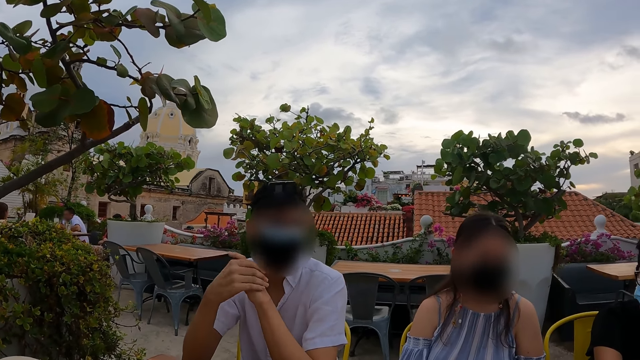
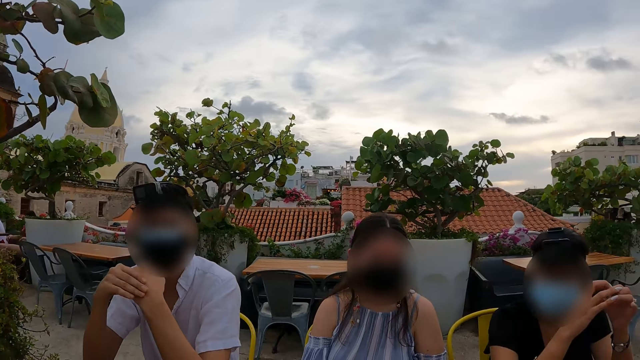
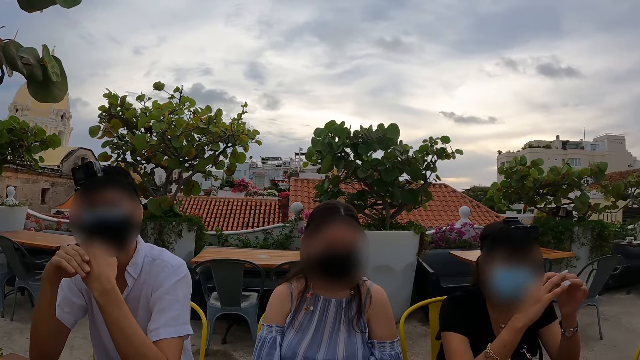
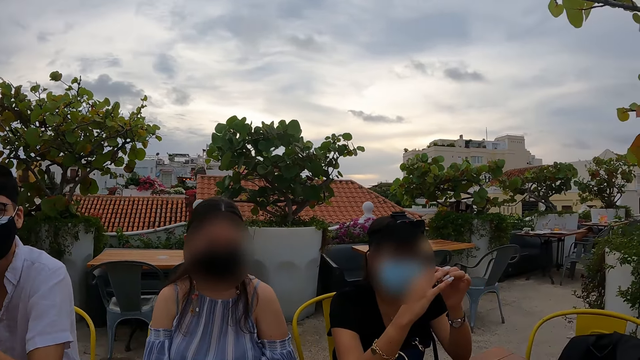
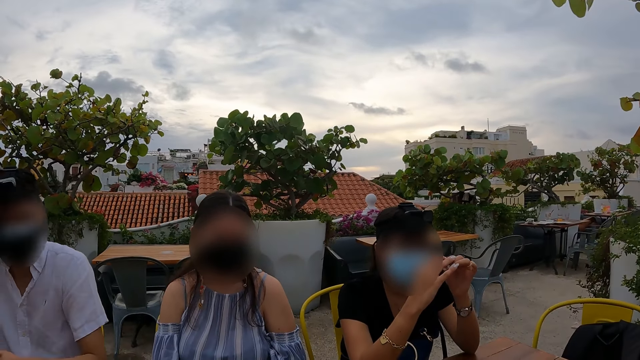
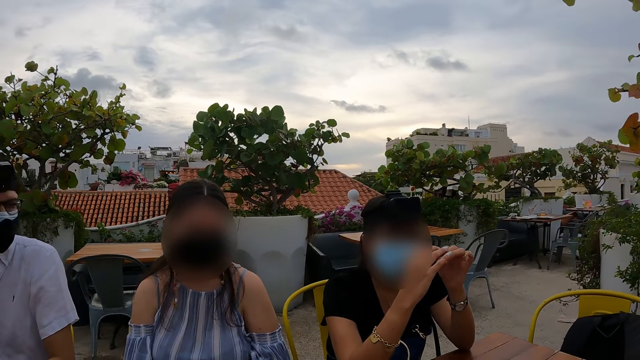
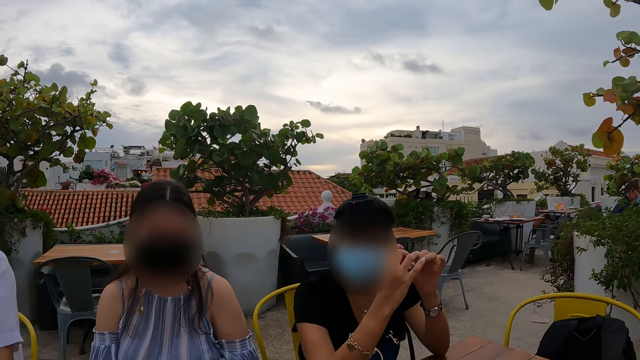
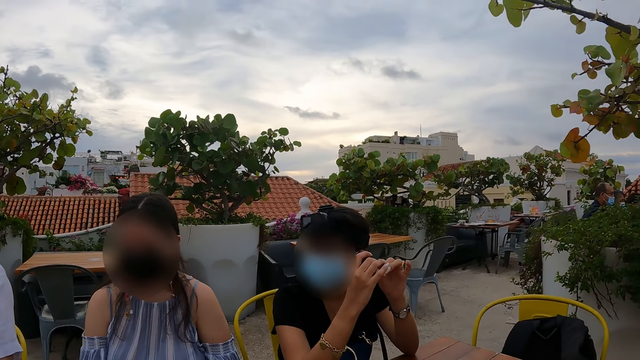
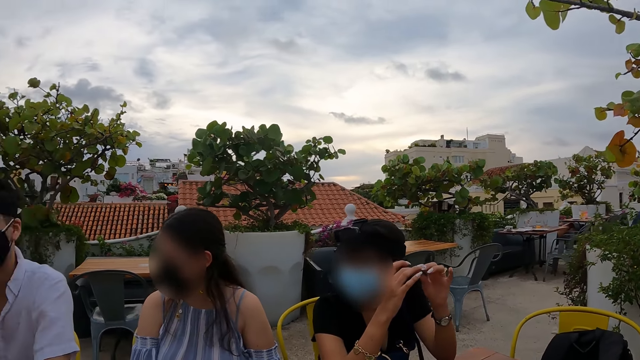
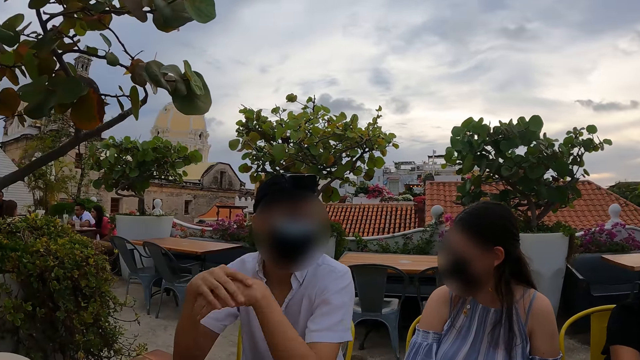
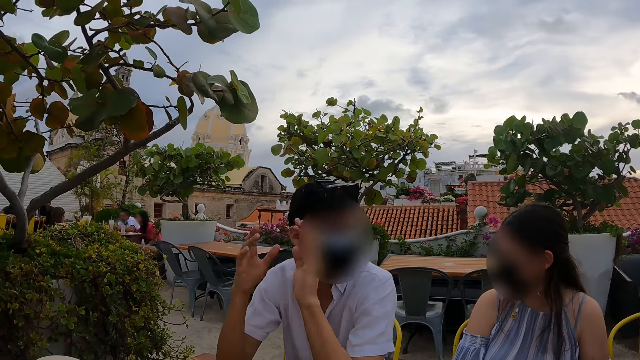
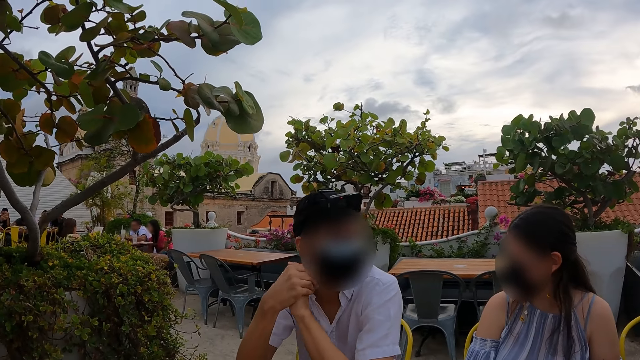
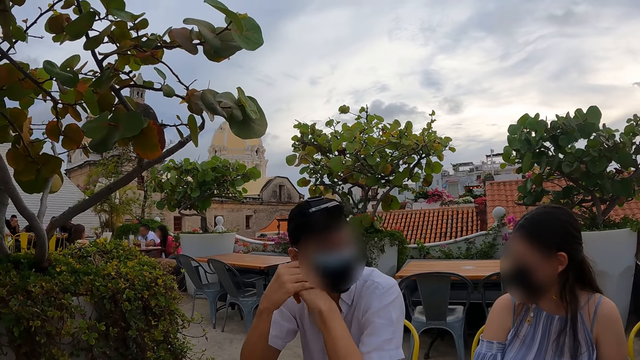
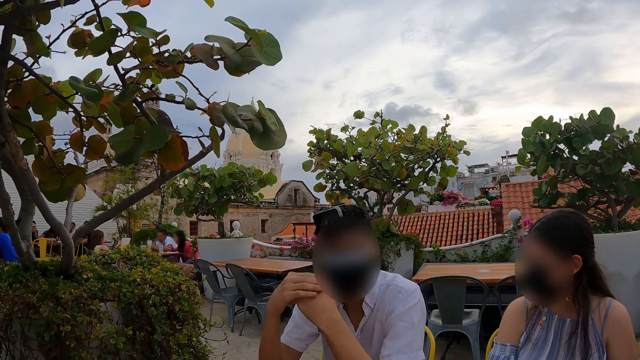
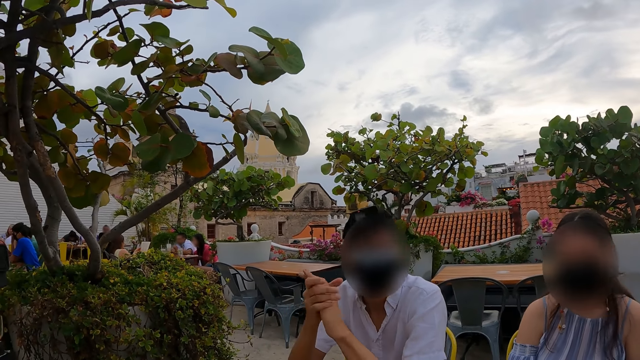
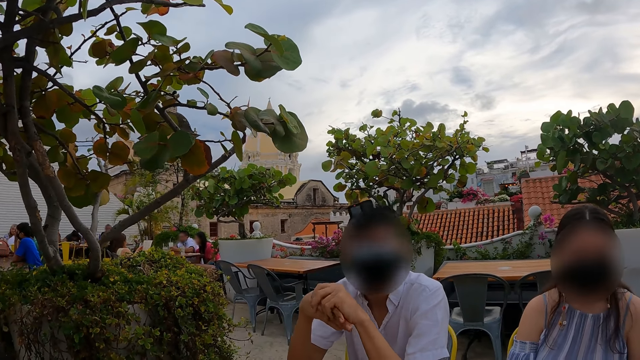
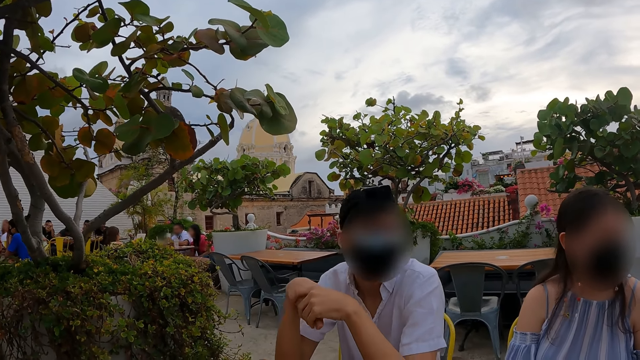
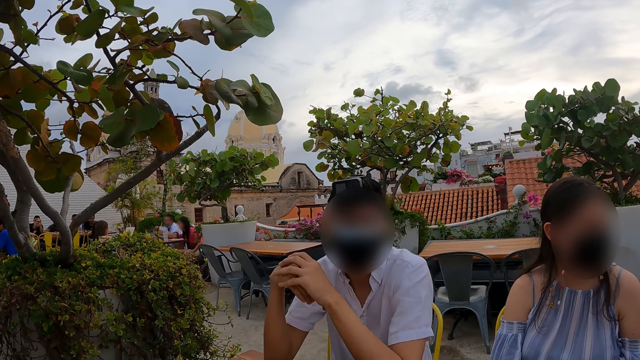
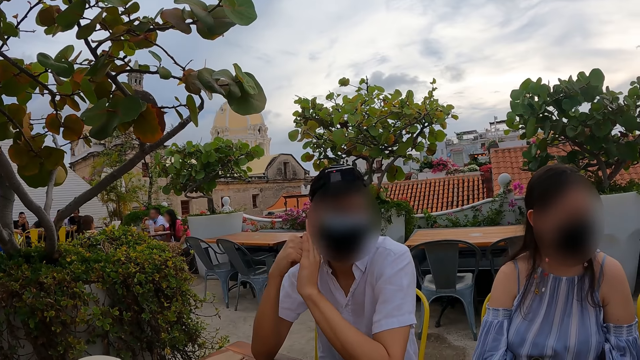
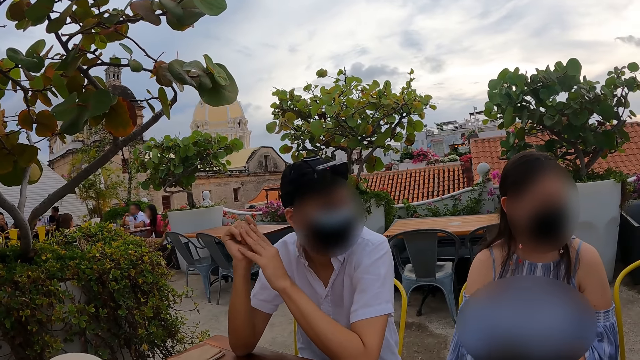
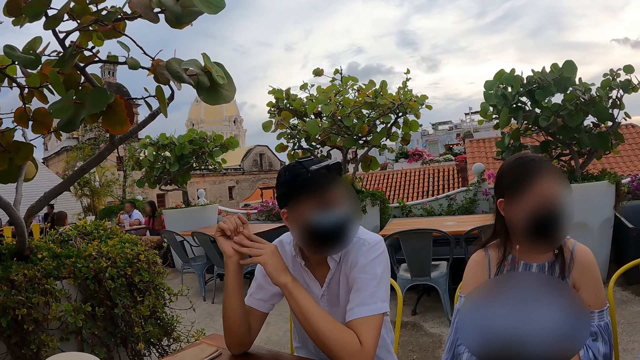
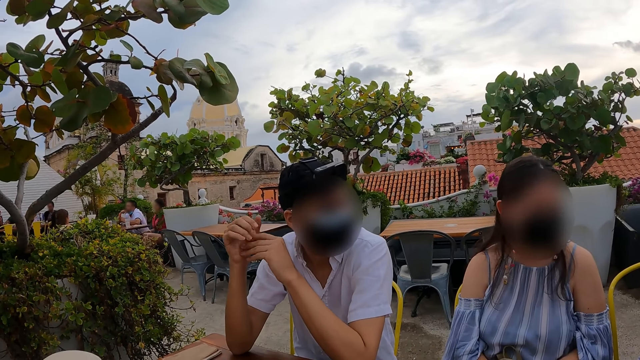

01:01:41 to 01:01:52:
The camera wearer interacts with people. They look around.

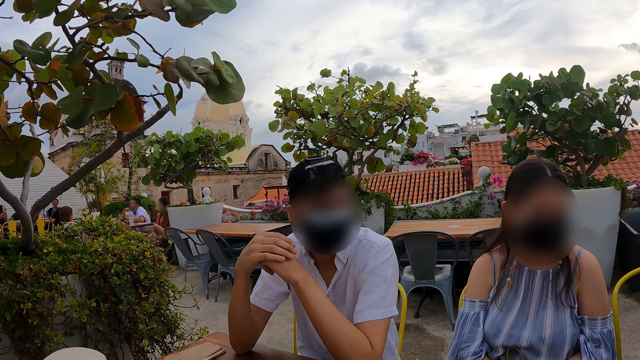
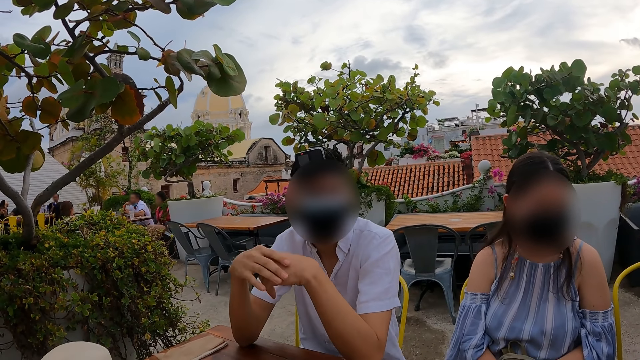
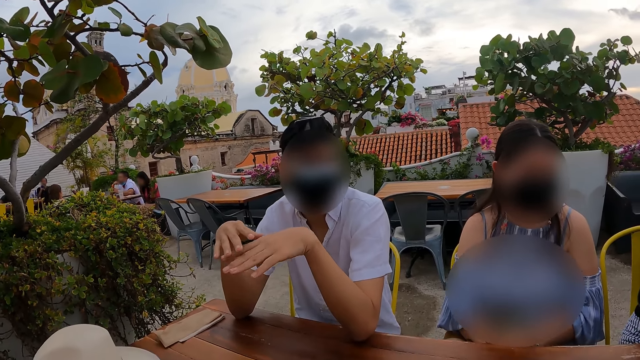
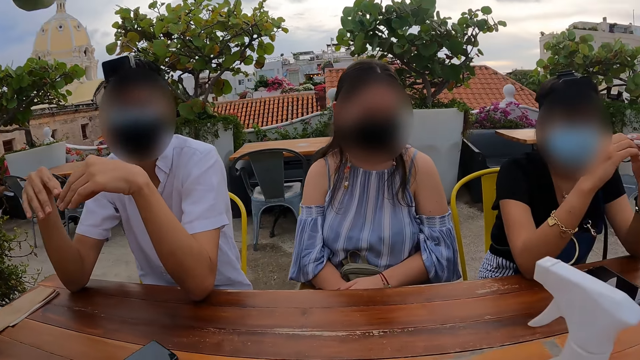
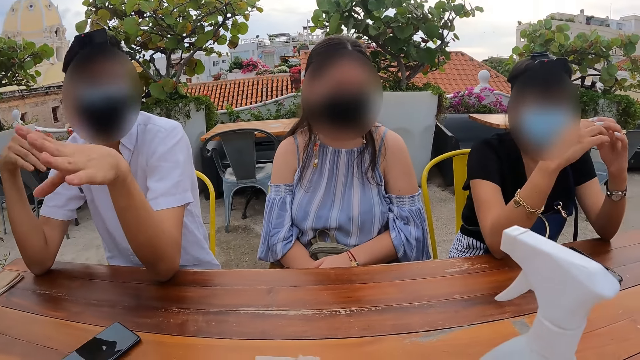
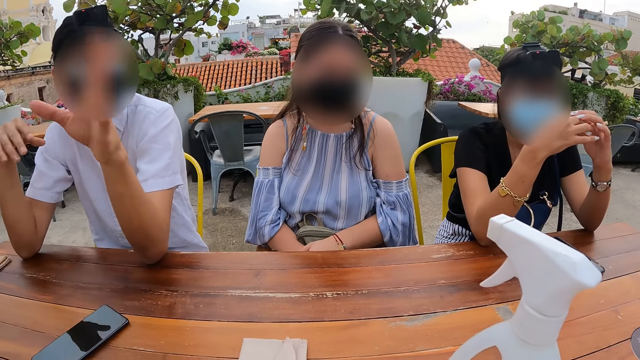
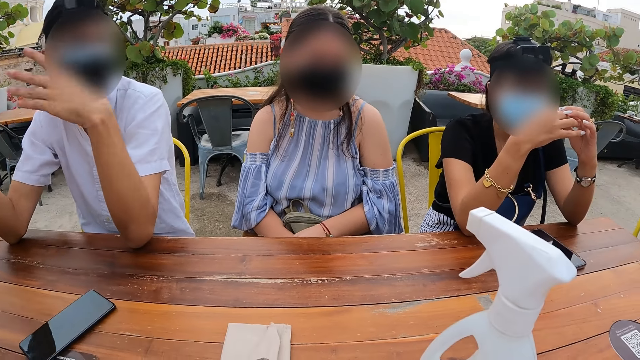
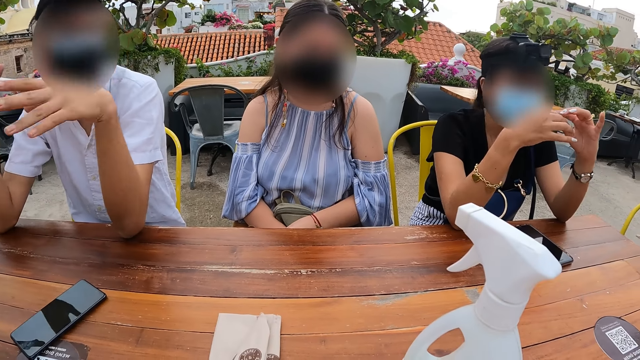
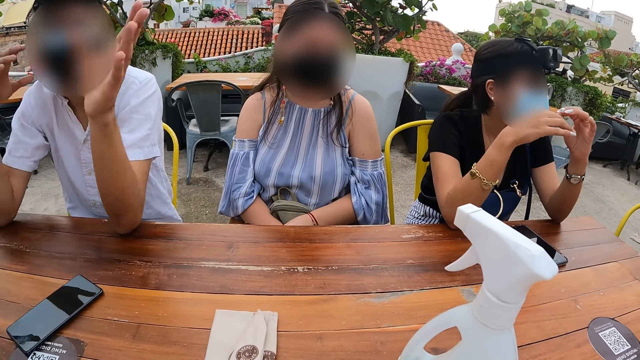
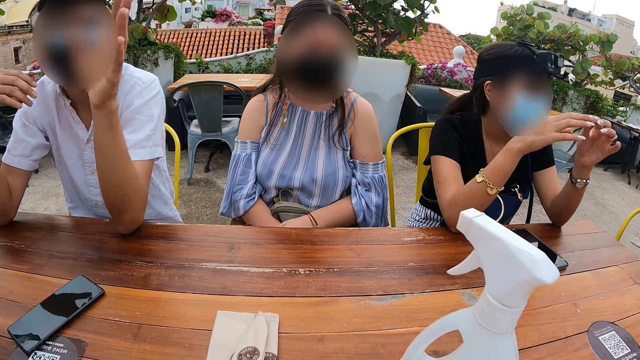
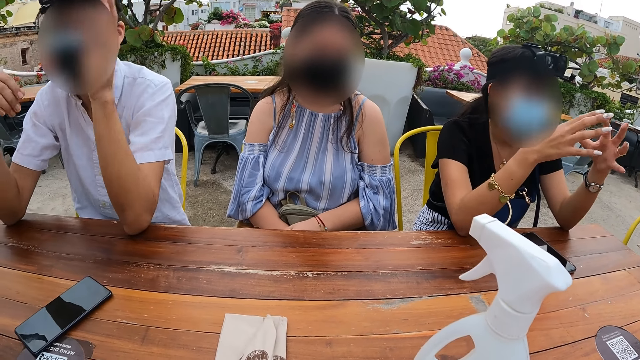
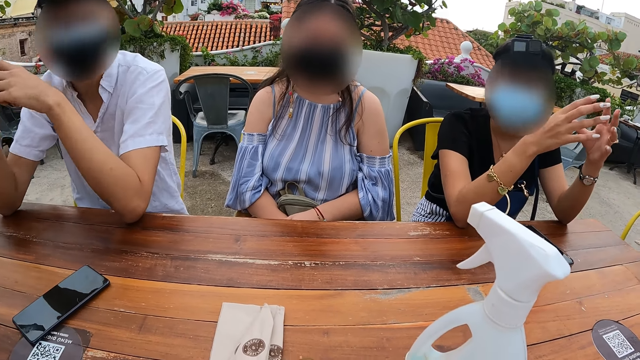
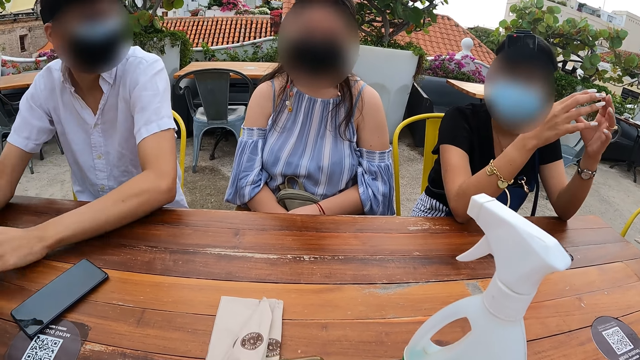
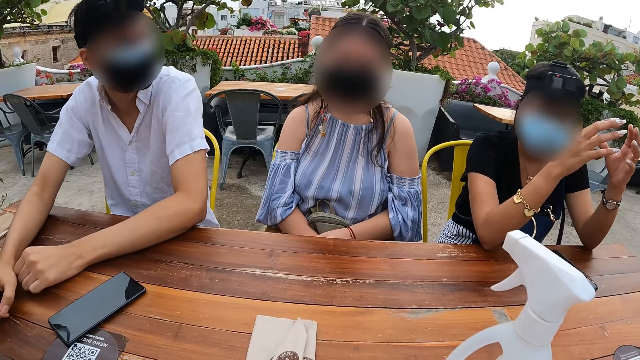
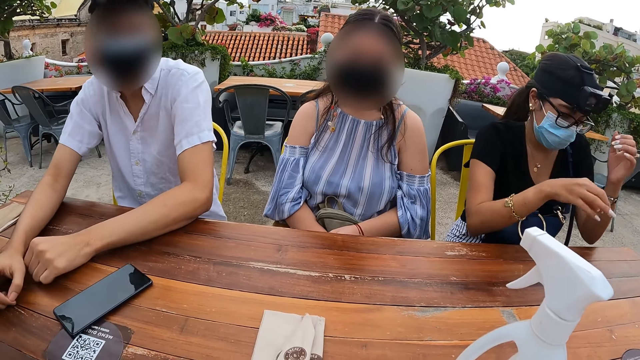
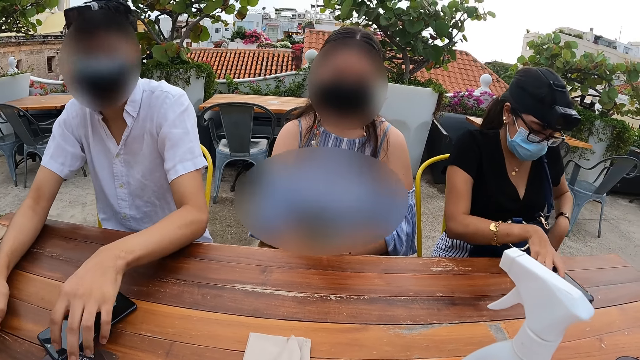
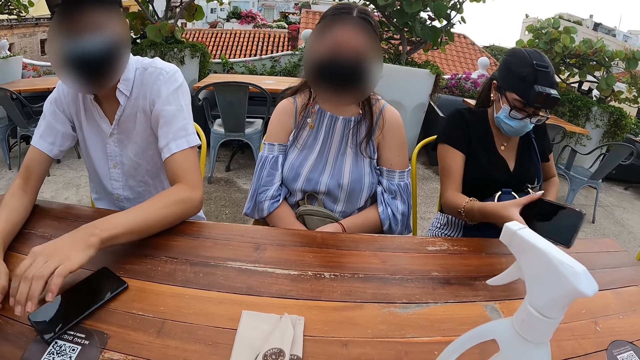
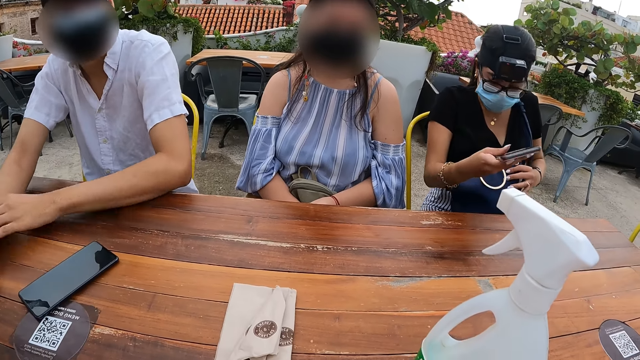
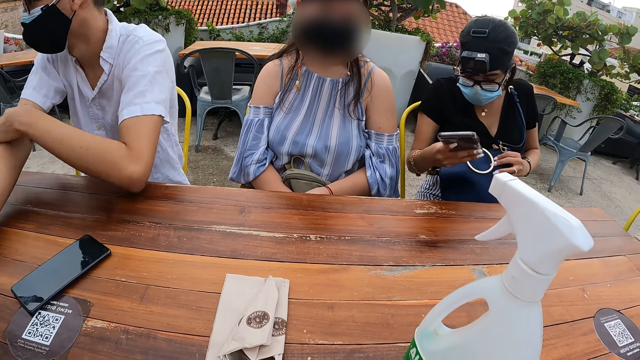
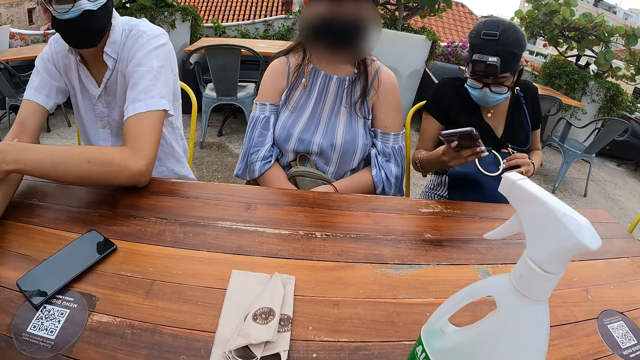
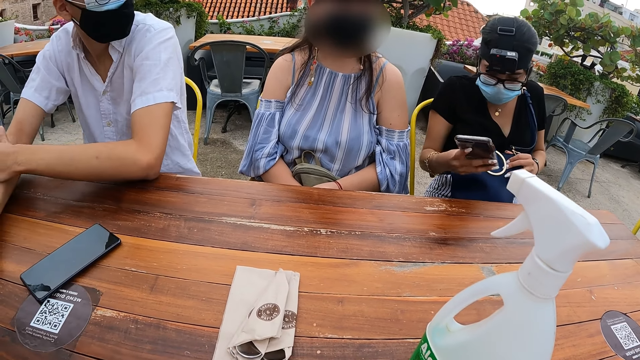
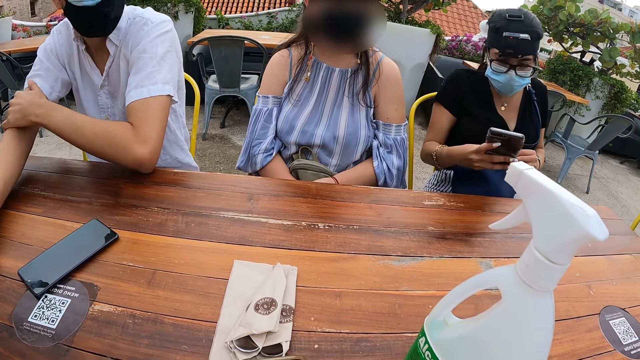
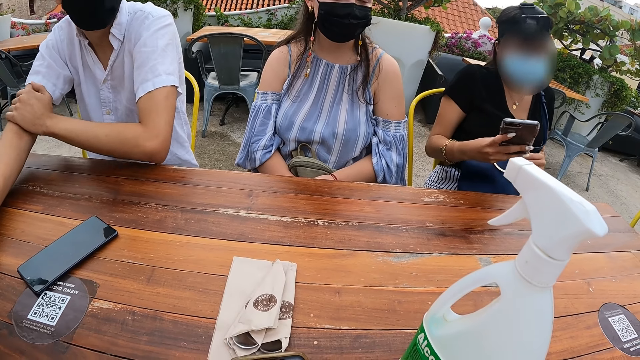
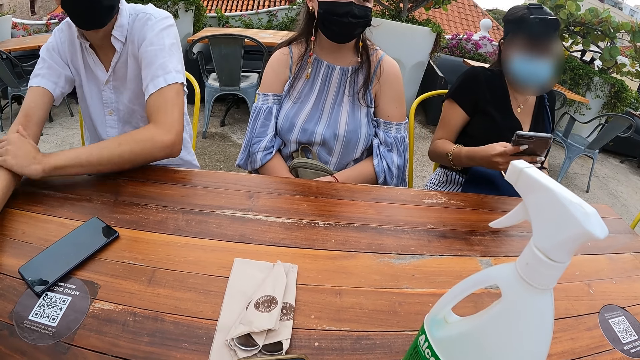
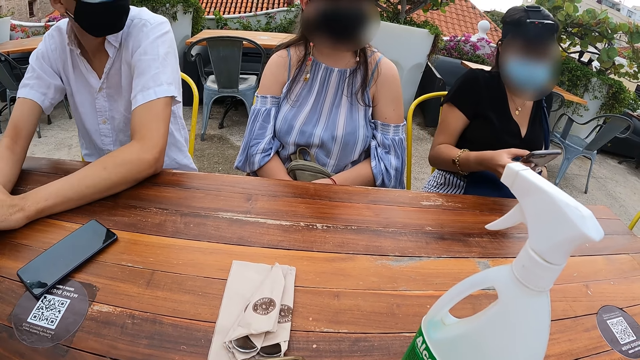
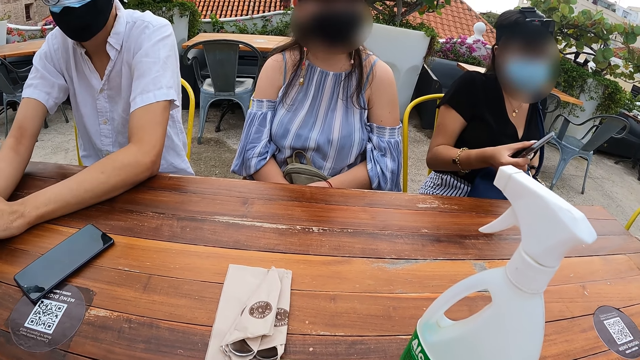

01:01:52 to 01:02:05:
The camera wearer interacts with people.
